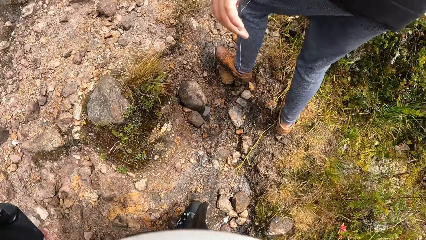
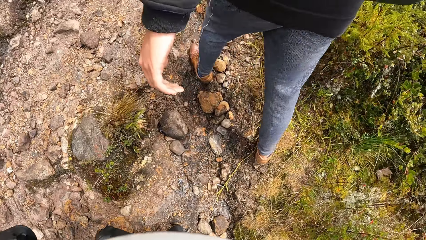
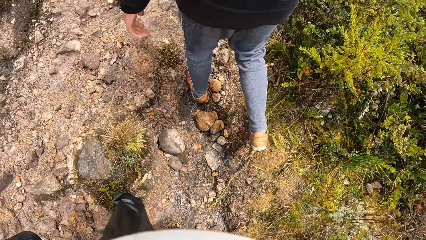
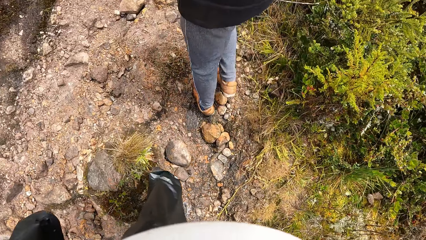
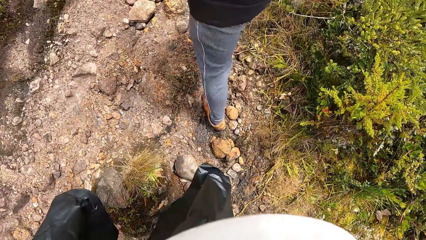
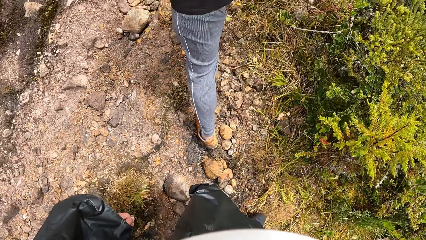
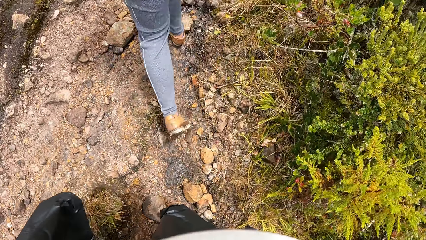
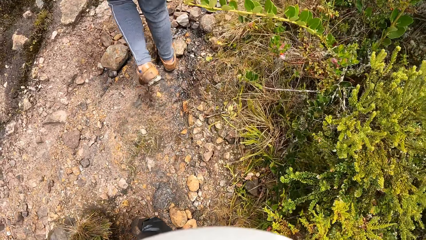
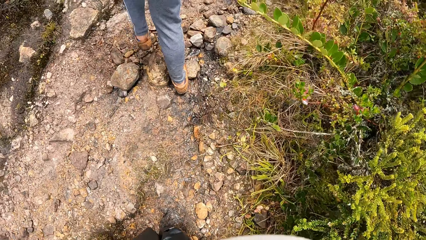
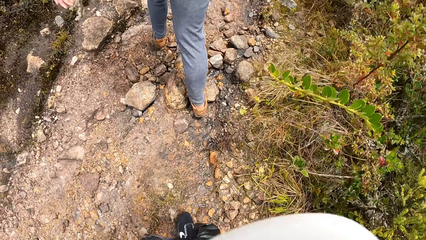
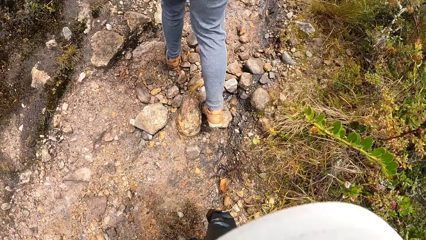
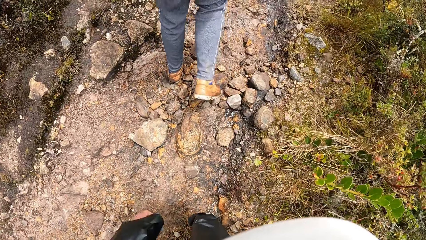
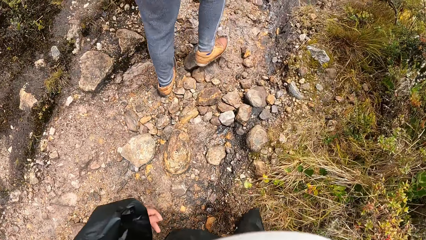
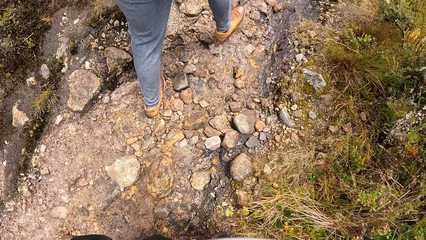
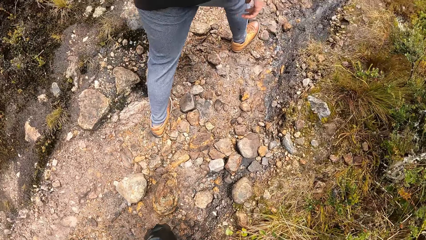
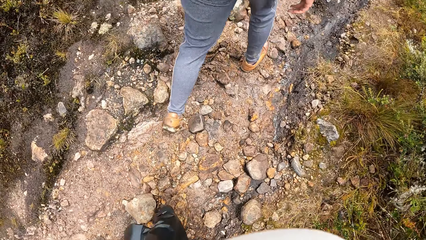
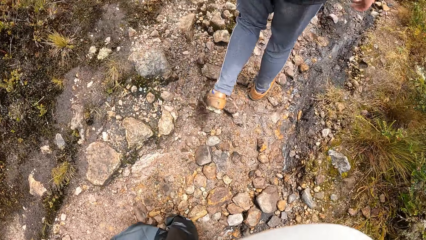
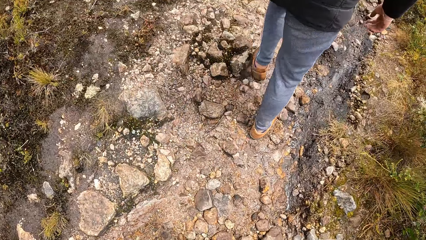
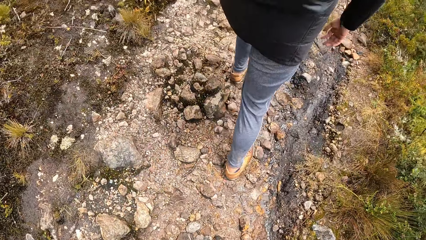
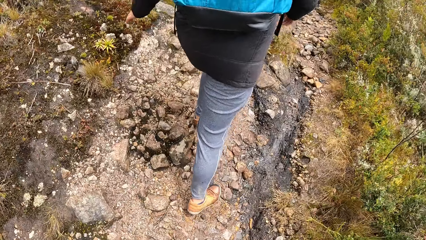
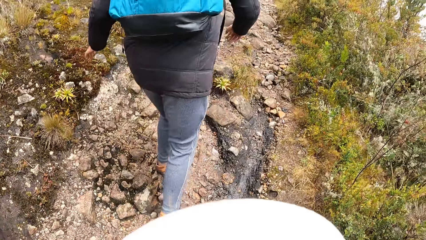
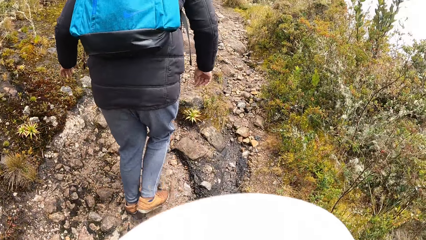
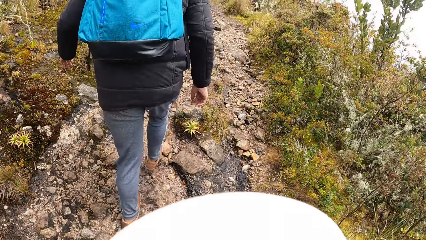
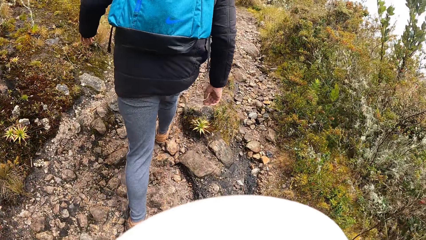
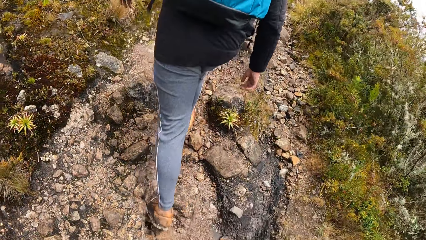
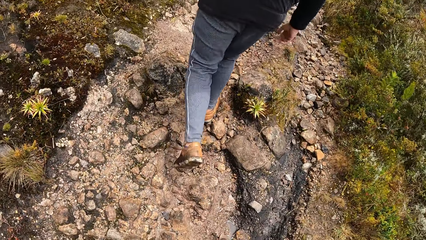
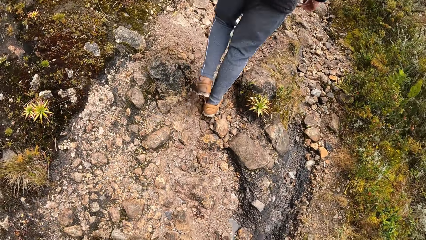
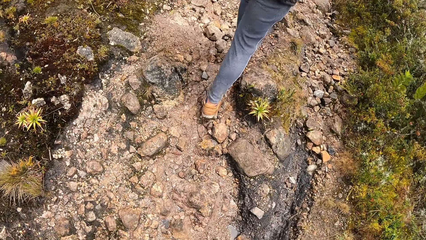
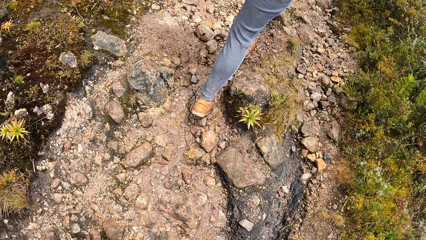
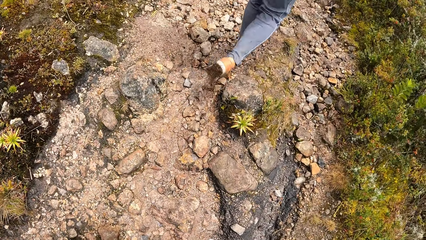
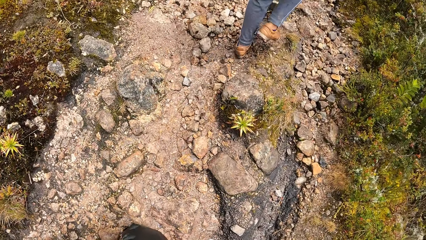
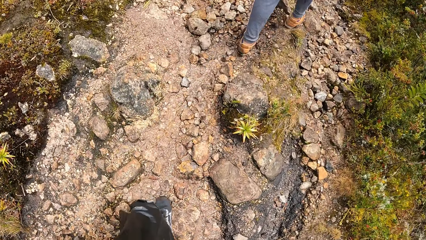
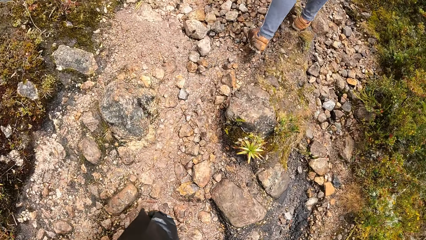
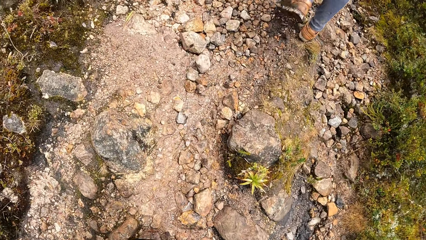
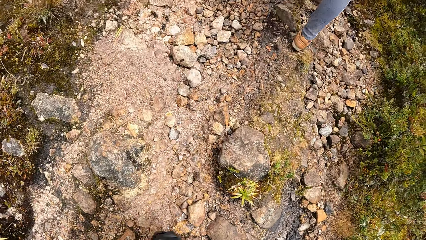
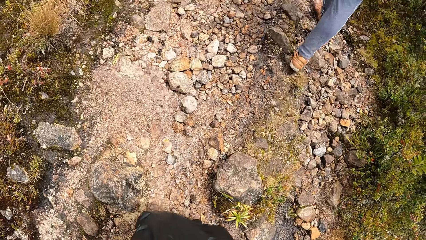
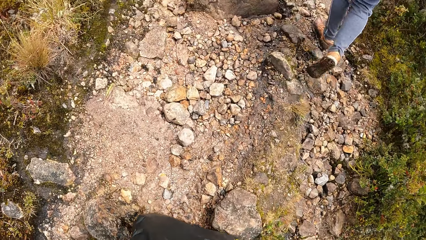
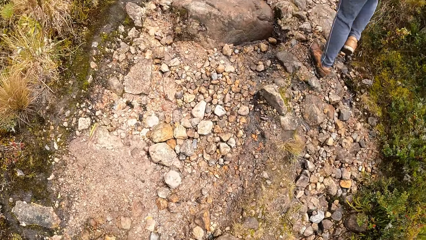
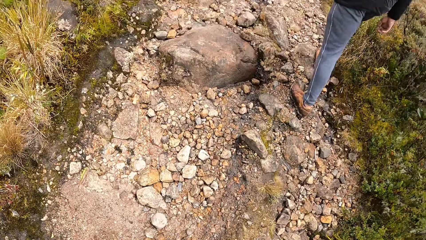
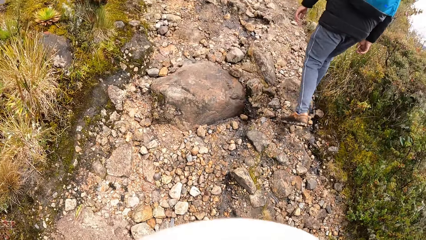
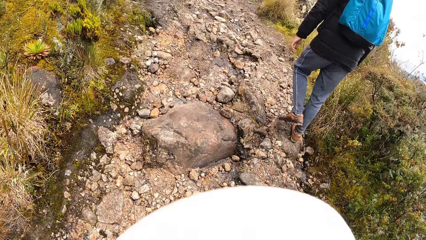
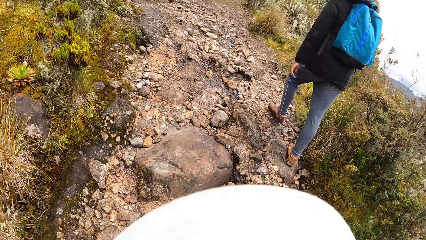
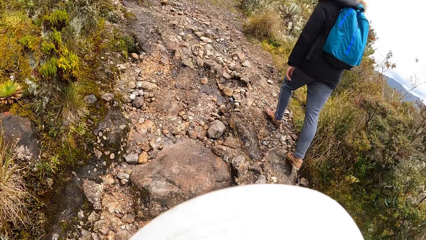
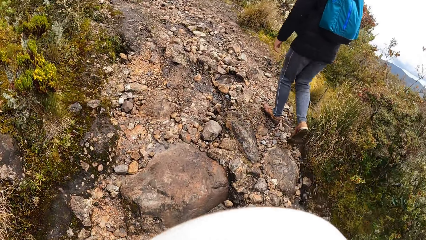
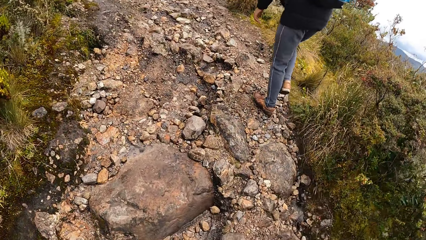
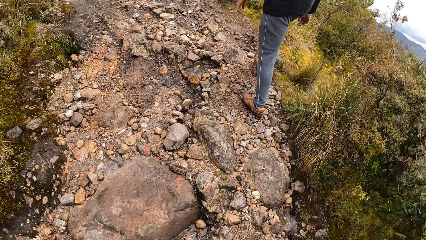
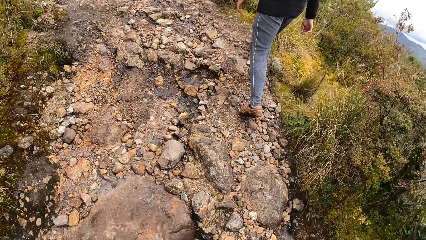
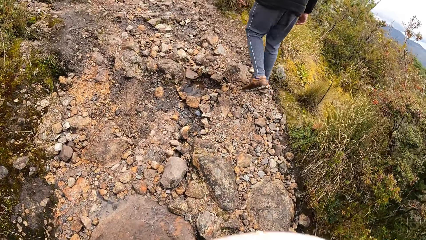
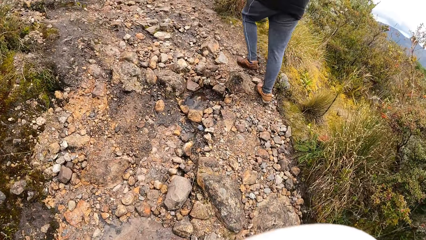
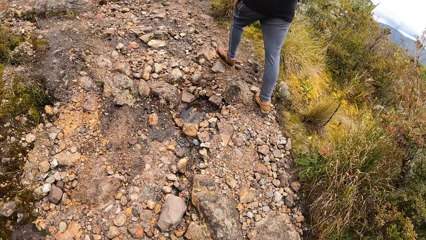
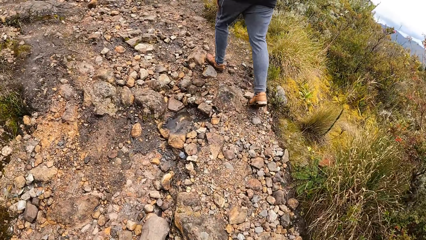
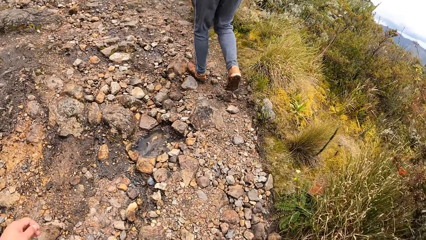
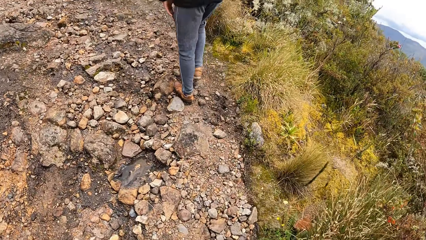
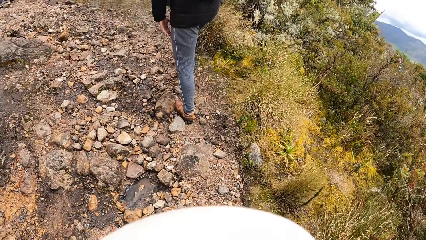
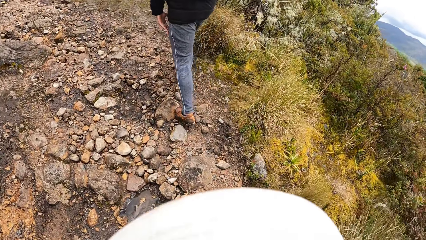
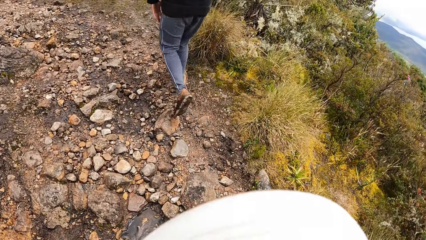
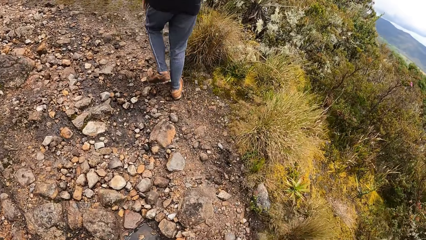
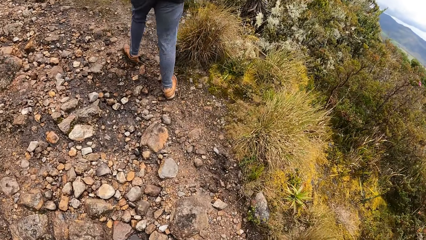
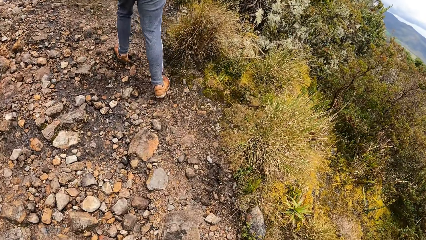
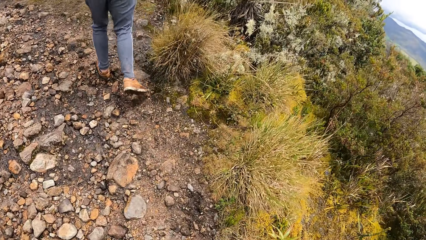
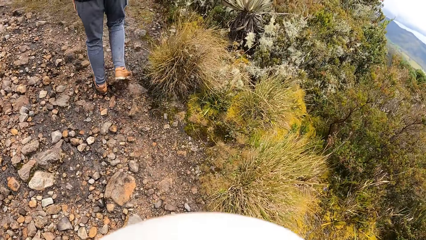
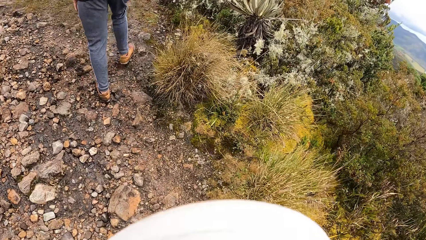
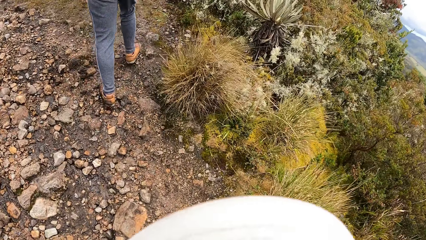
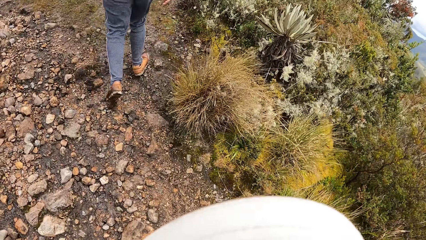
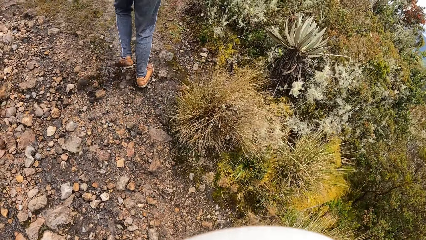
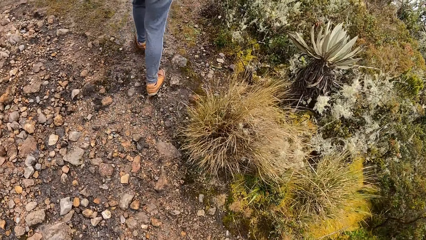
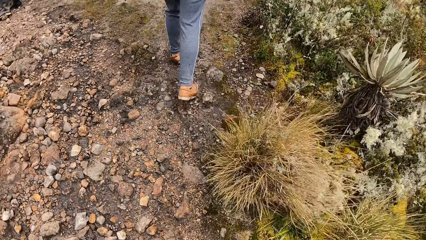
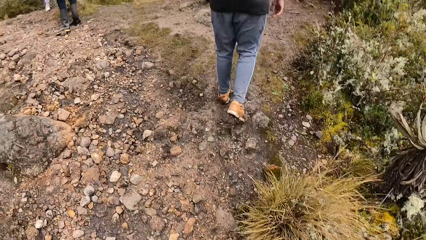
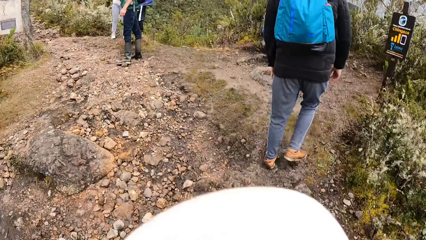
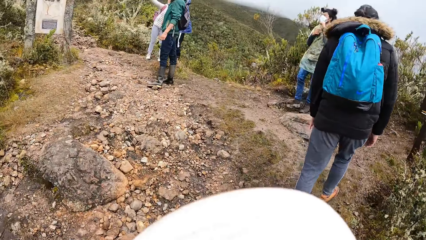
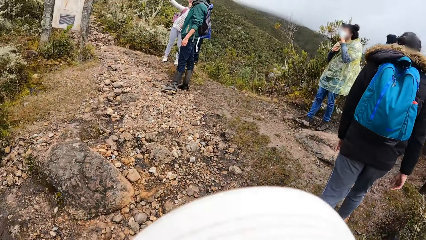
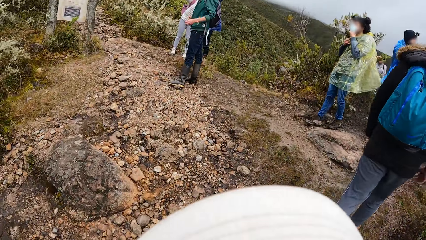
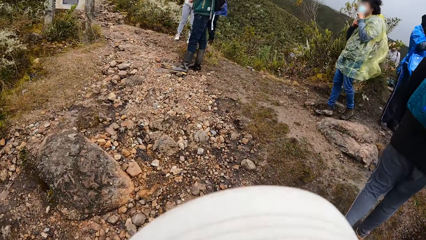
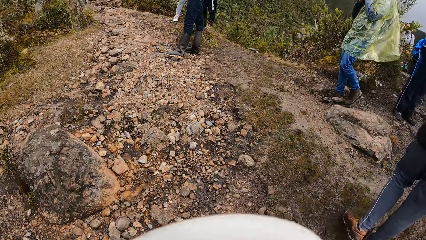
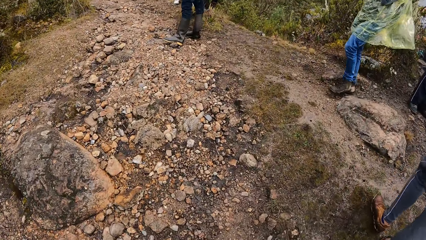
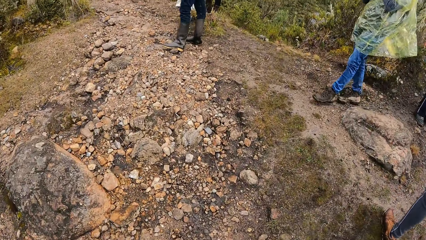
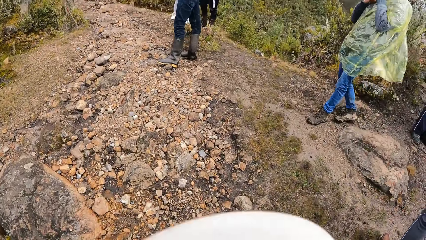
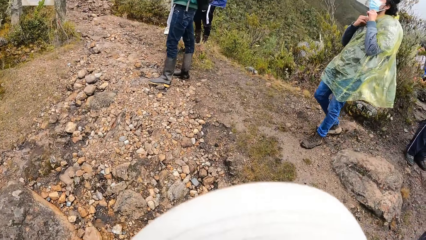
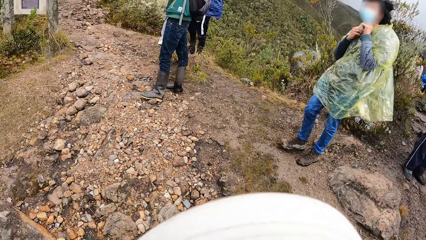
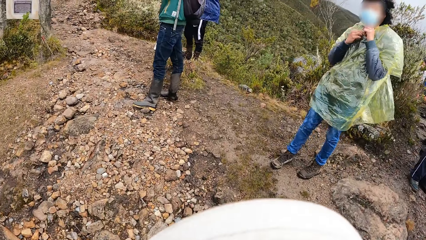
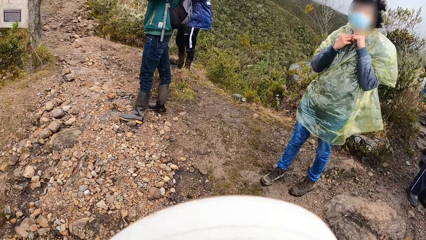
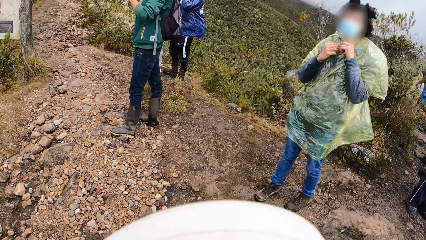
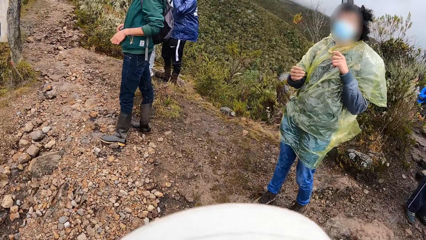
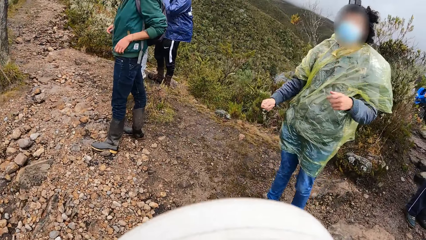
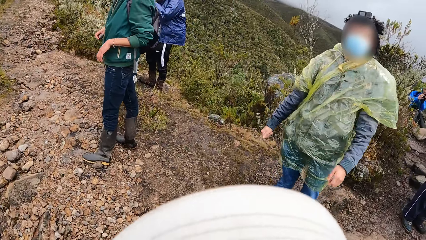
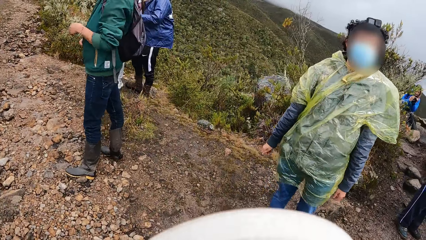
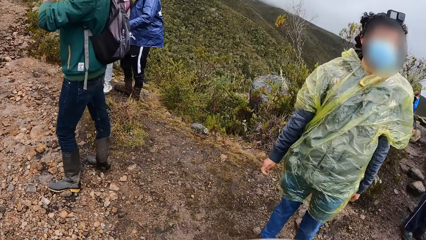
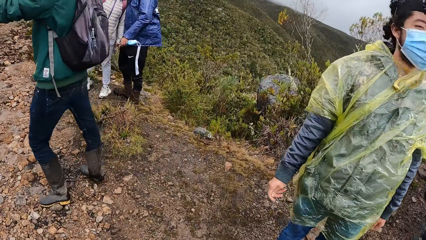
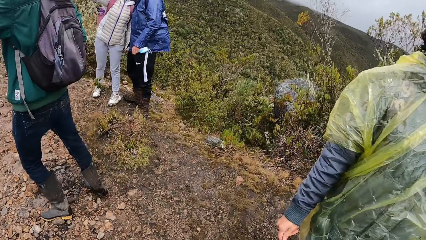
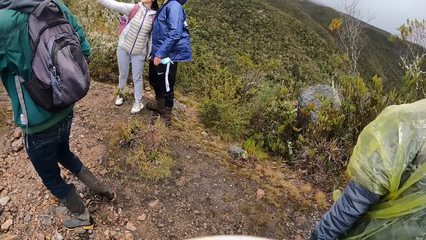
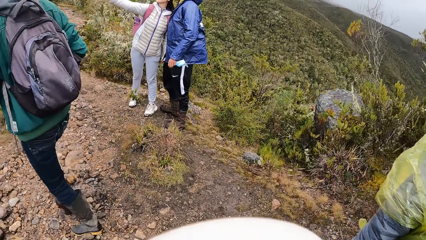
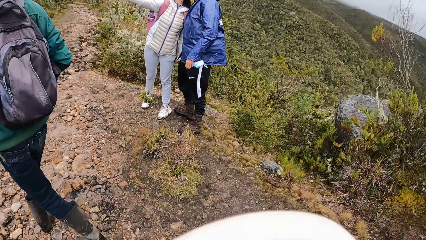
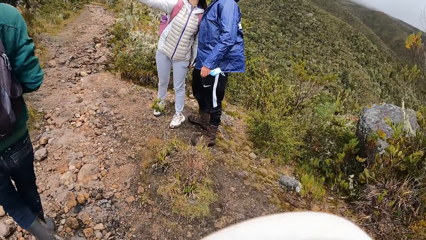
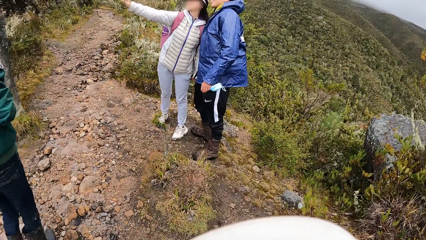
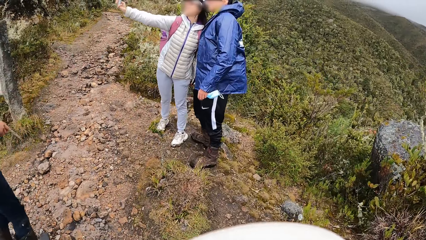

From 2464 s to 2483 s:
A man walks up the hill. A lady steps forward. Another man moves the hand. The camera wearer steps forward.
